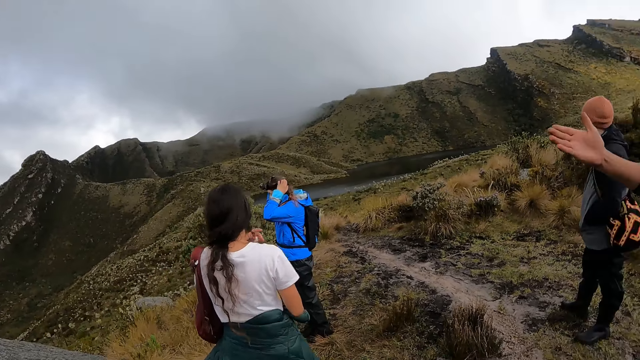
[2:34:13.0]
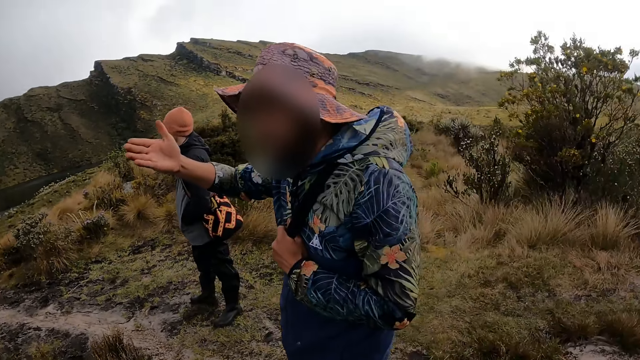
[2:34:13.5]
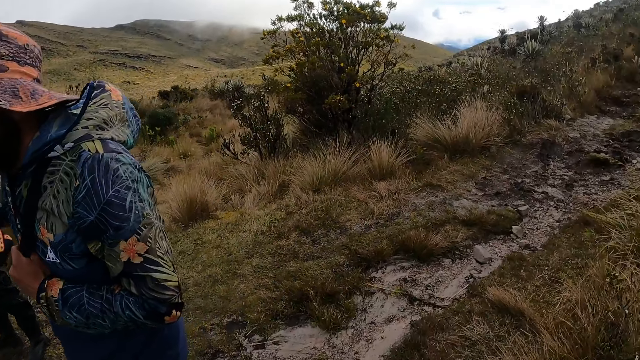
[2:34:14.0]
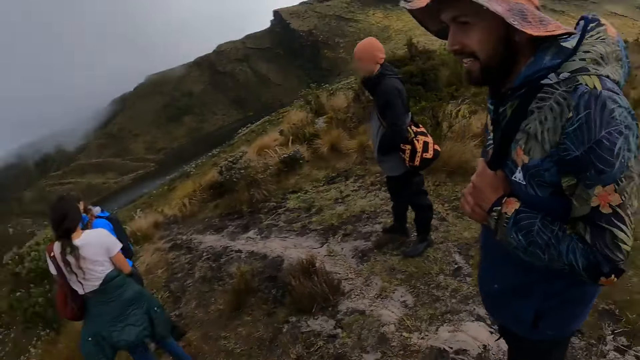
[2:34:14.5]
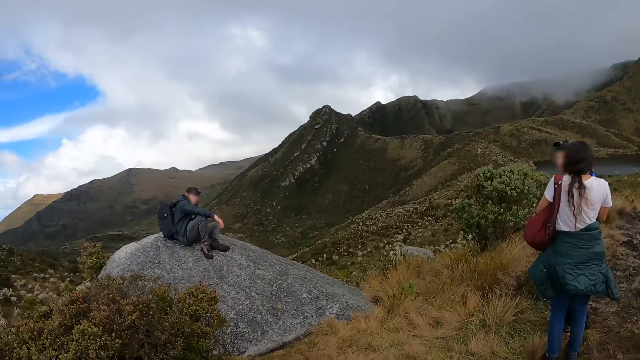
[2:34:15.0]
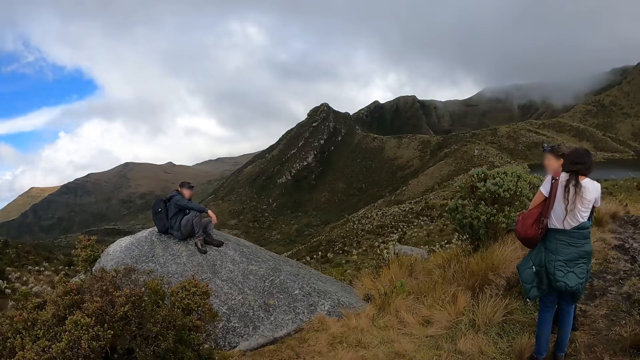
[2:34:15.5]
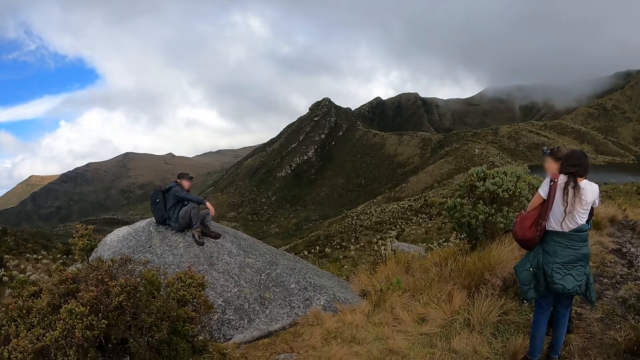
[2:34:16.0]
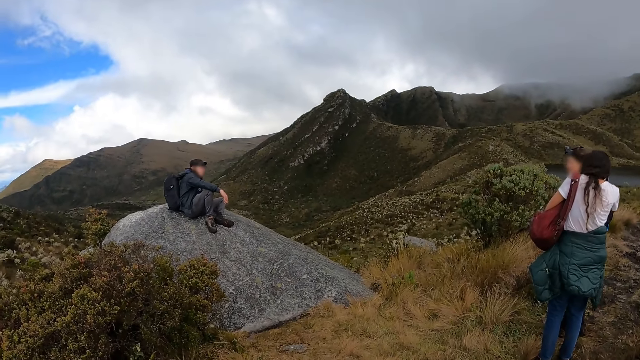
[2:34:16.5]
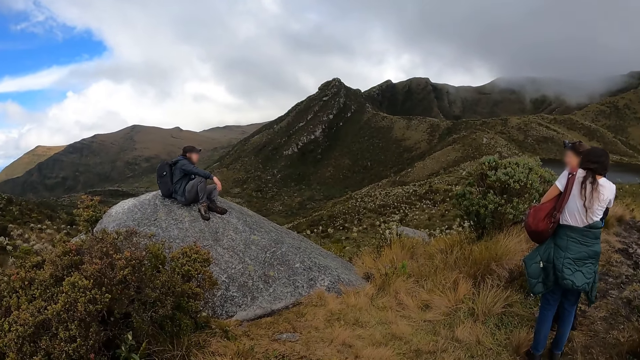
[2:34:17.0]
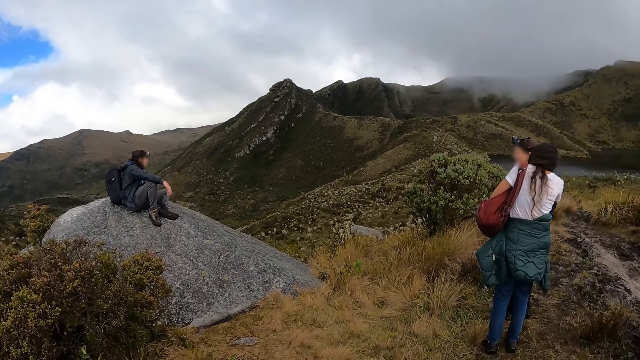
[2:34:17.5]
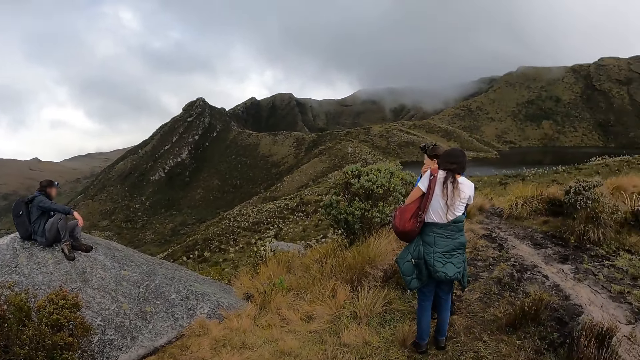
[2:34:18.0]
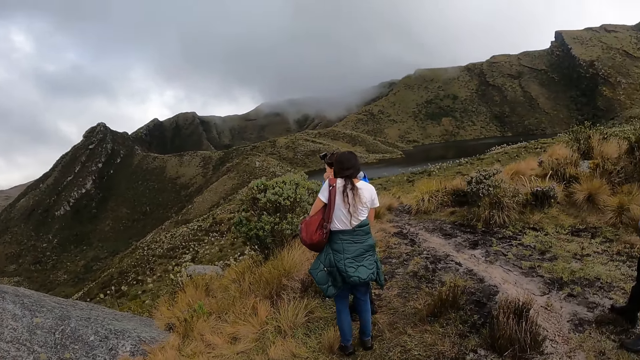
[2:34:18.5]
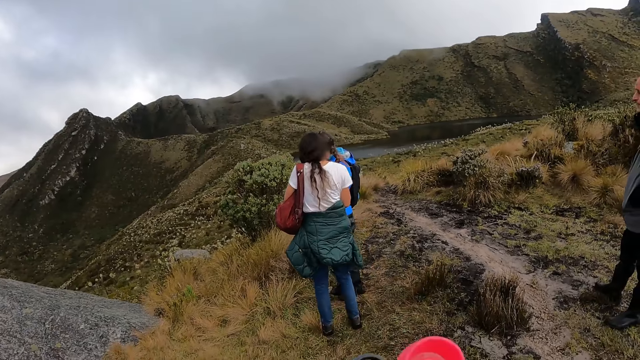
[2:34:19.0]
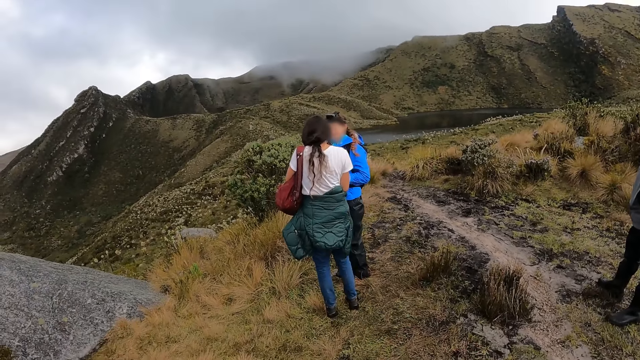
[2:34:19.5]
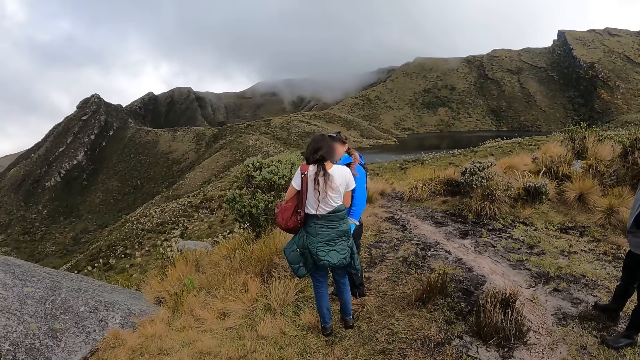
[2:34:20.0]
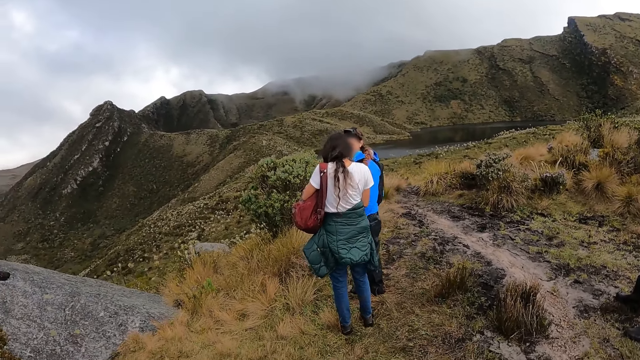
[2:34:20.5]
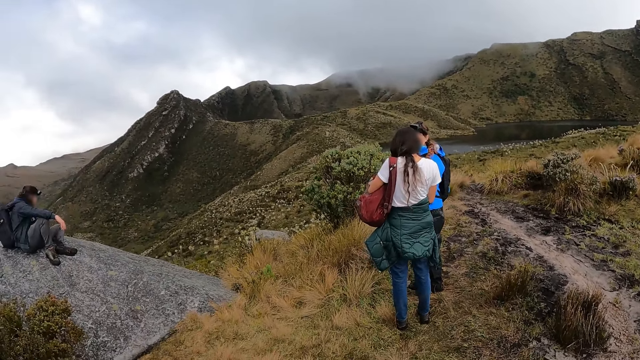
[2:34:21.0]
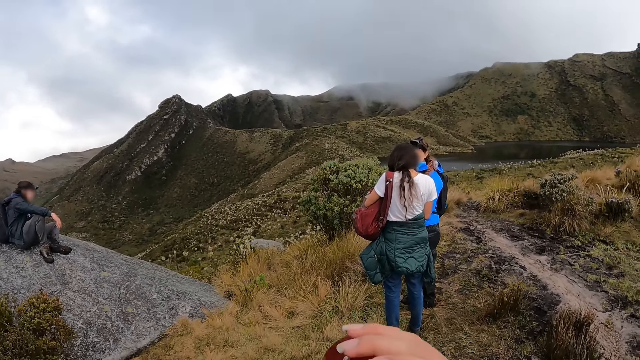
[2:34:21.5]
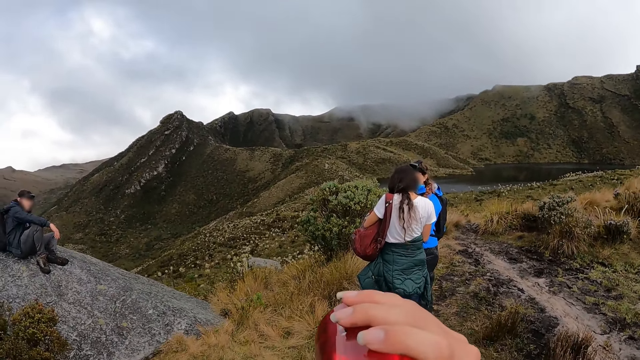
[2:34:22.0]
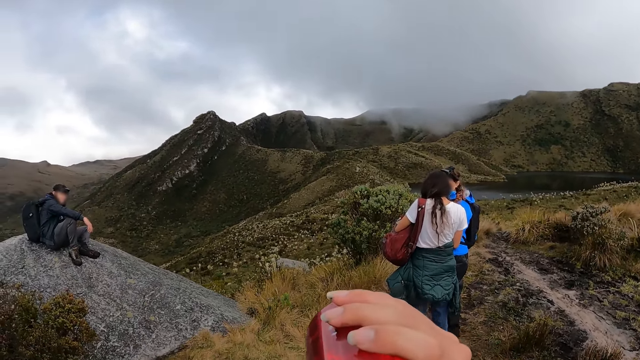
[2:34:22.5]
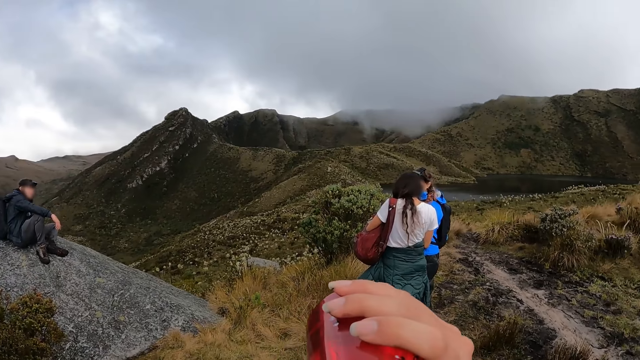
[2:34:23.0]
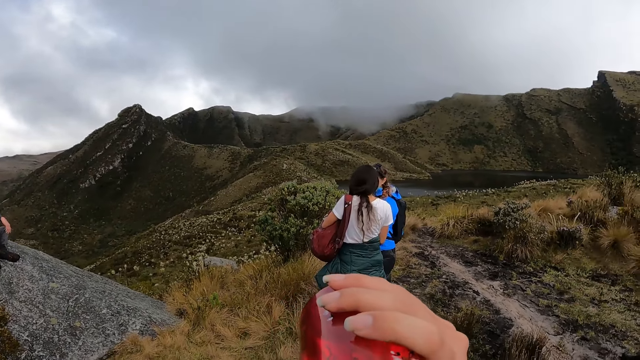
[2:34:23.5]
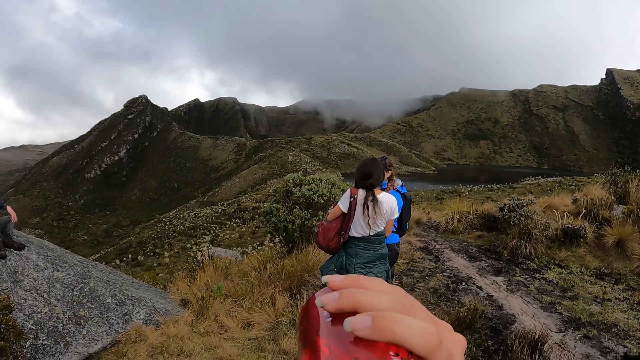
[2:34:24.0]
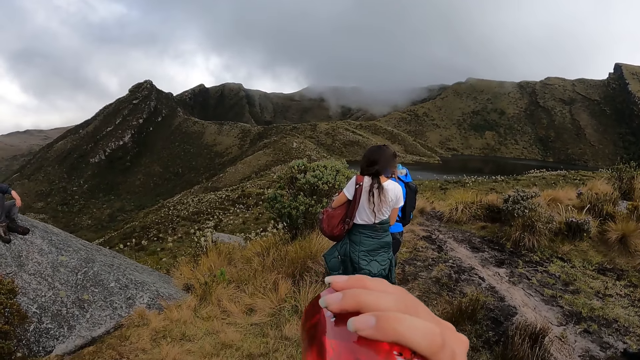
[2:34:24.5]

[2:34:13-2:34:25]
The camera wearer looks around the area. The woman interacts with another woman. The camera wearer drinks the bottle of water with her right hand.

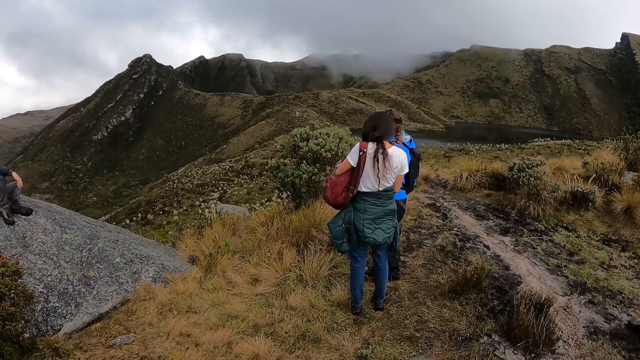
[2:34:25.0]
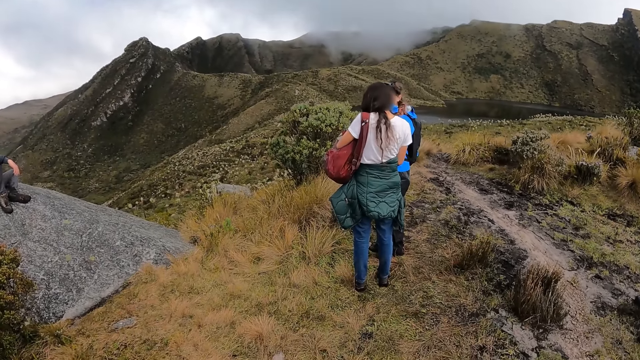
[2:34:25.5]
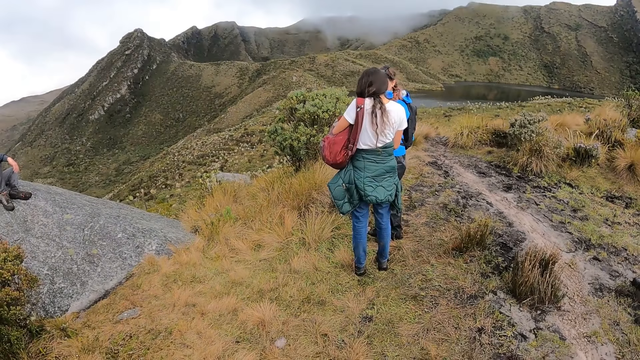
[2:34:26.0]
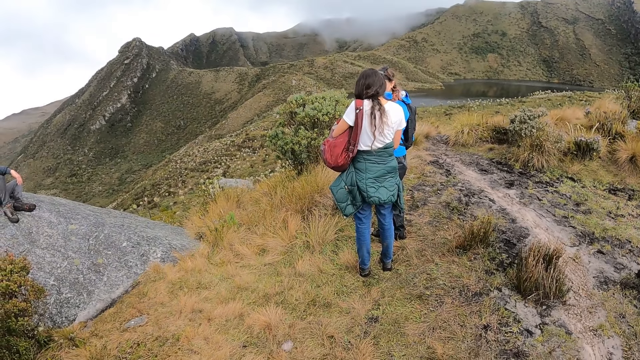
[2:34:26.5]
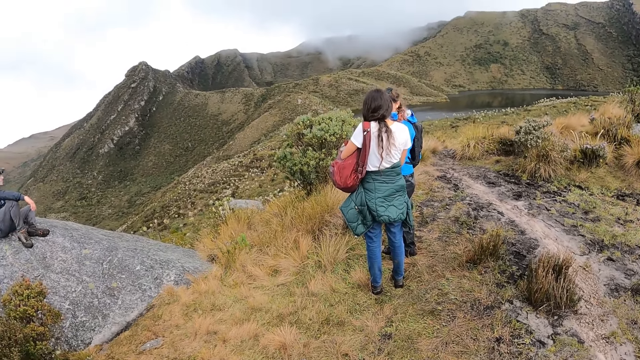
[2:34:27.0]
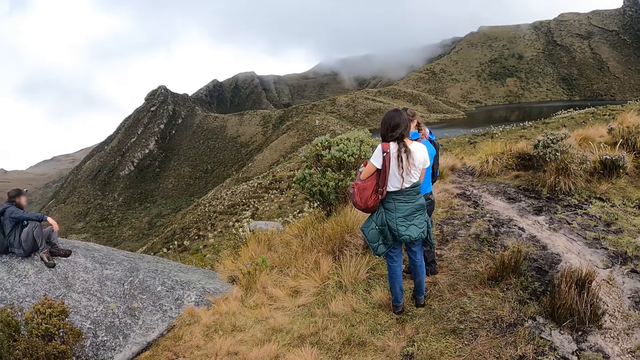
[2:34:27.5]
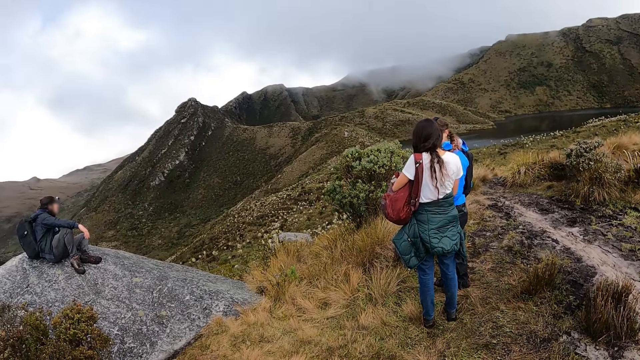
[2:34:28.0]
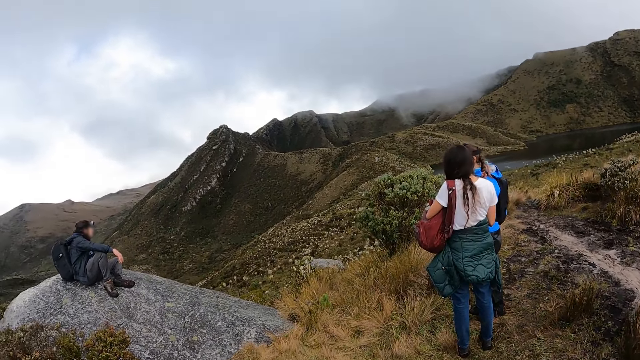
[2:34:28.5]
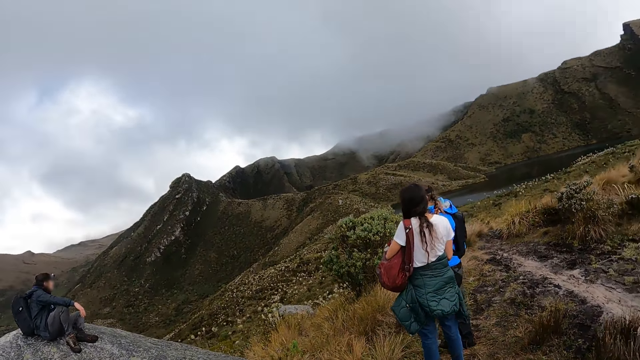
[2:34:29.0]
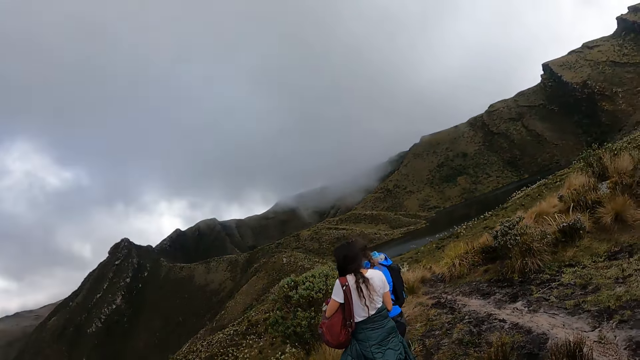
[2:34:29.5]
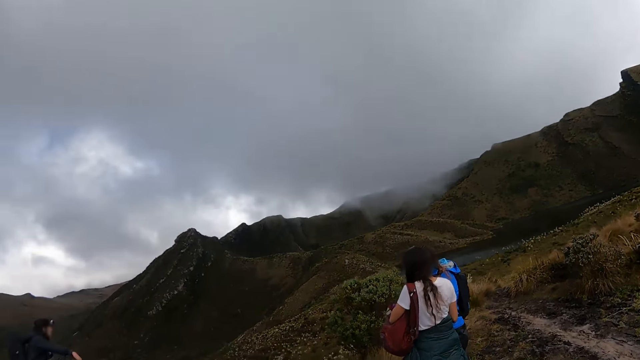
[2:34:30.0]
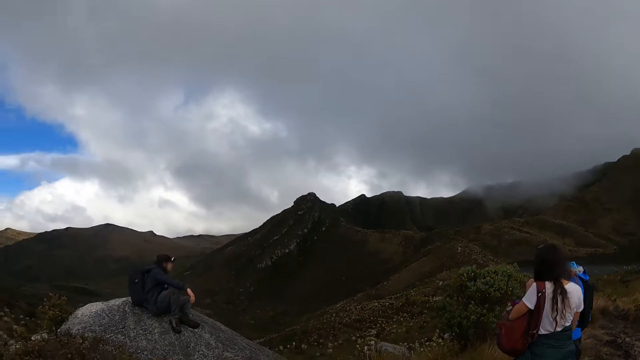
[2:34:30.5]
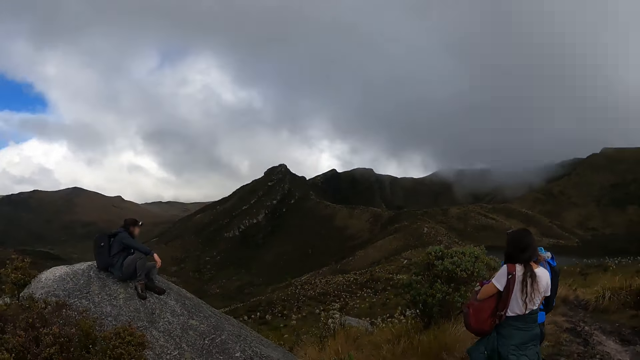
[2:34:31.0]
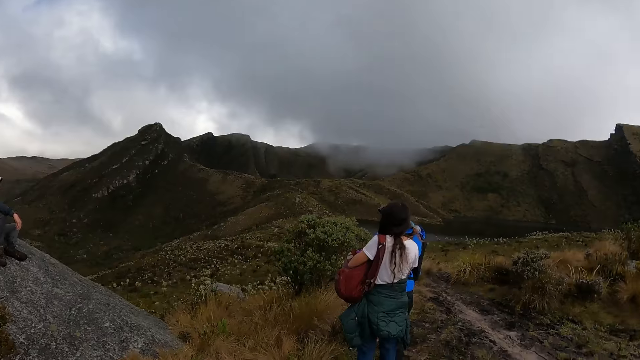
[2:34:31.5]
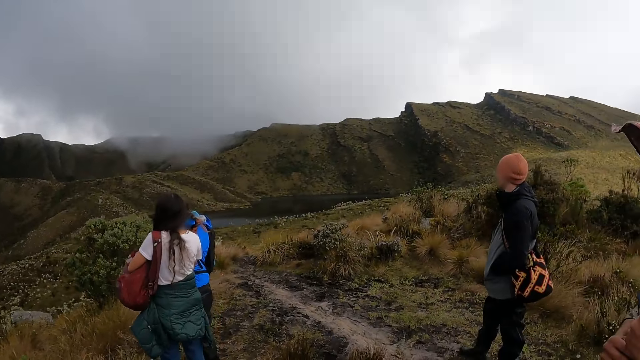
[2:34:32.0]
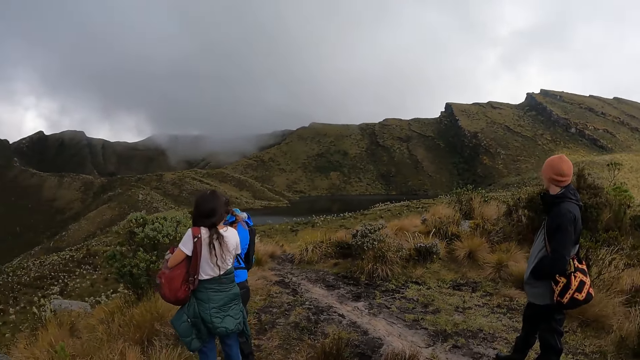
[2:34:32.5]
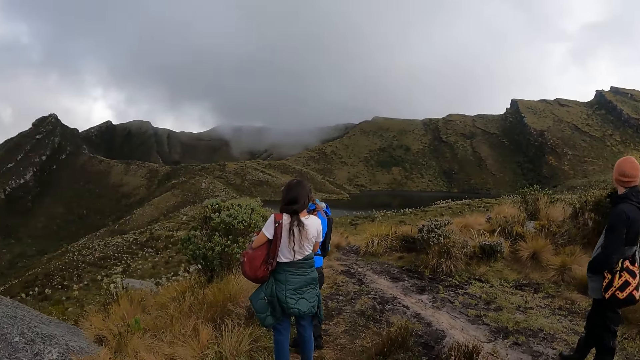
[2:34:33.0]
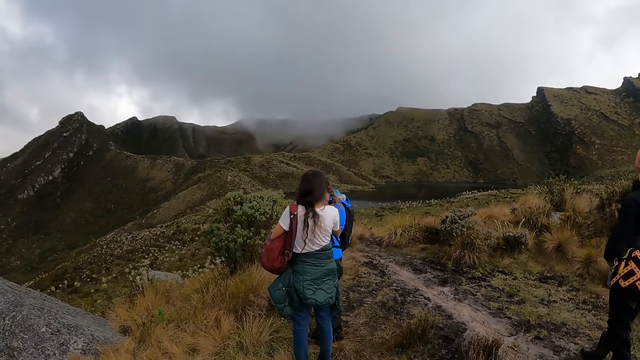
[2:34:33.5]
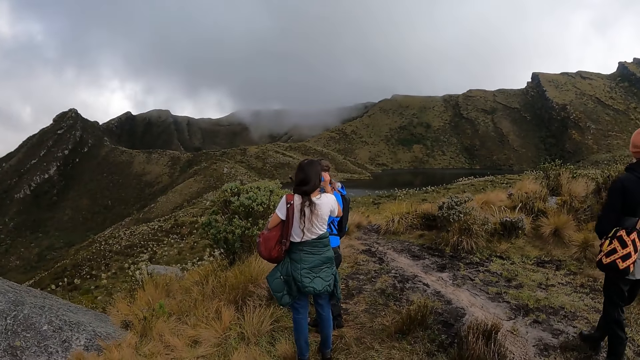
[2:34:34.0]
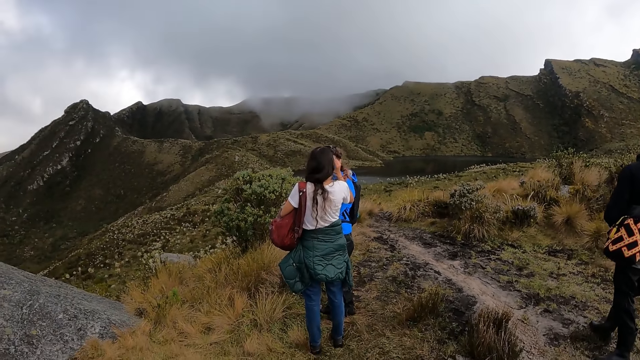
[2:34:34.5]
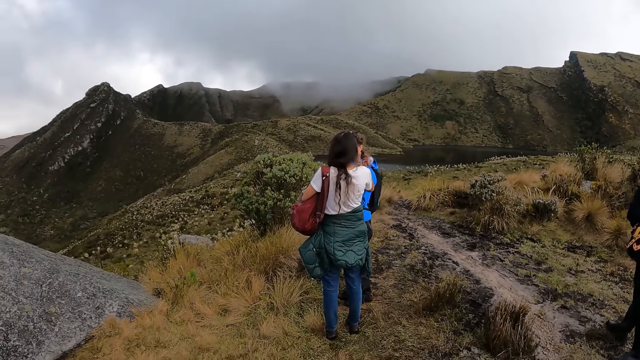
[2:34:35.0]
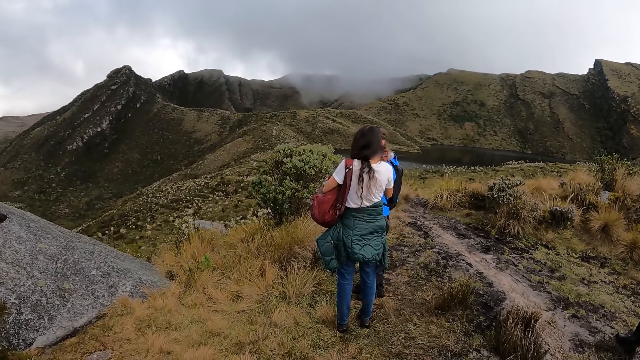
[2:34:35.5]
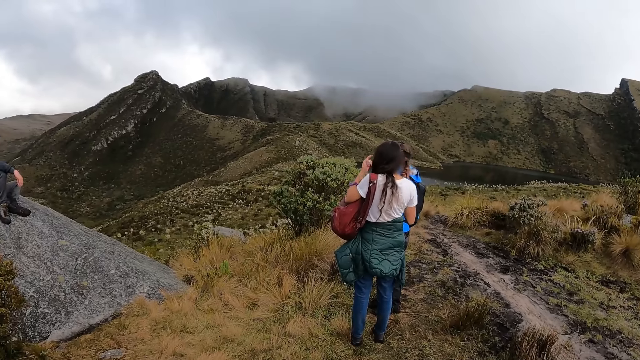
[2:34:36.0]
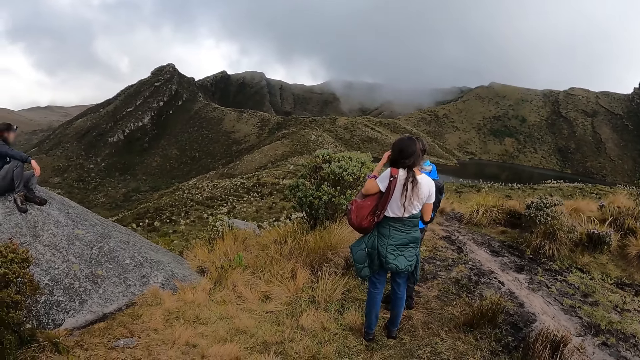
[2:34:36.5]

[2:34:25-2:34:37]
The camera wearer looks around the area.
